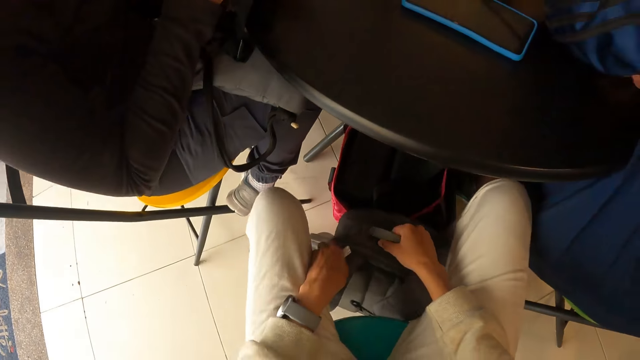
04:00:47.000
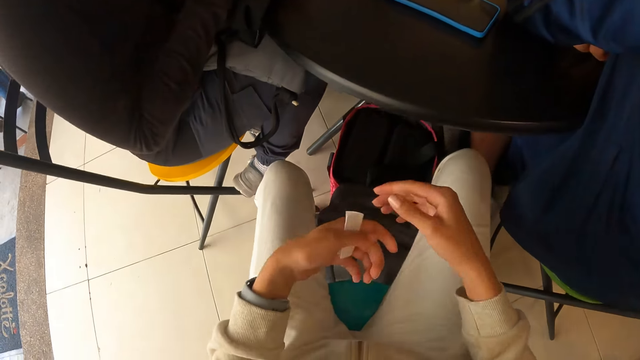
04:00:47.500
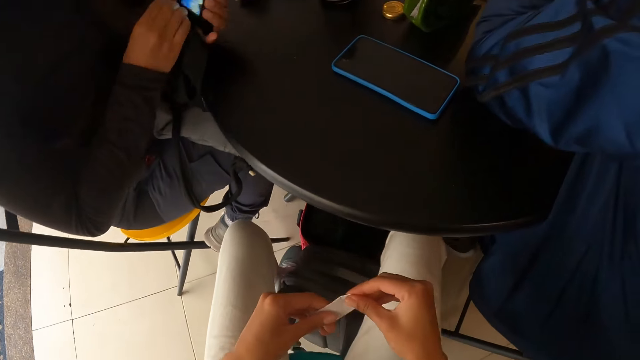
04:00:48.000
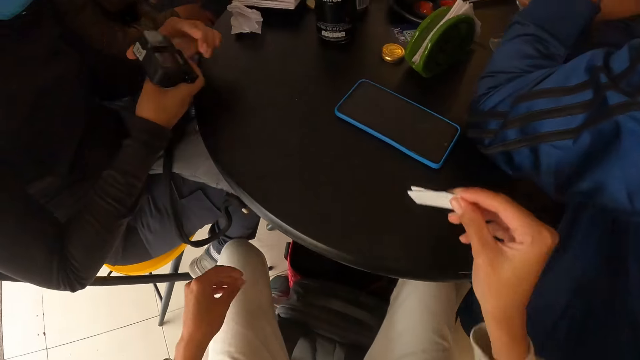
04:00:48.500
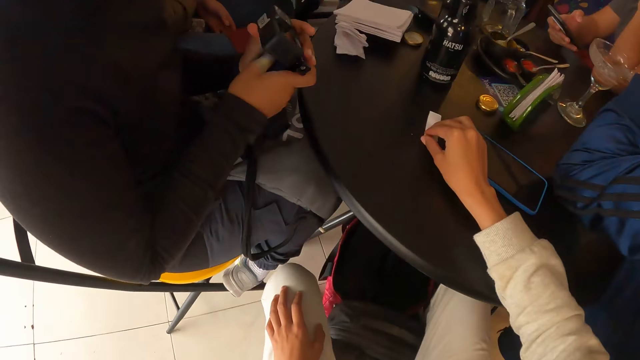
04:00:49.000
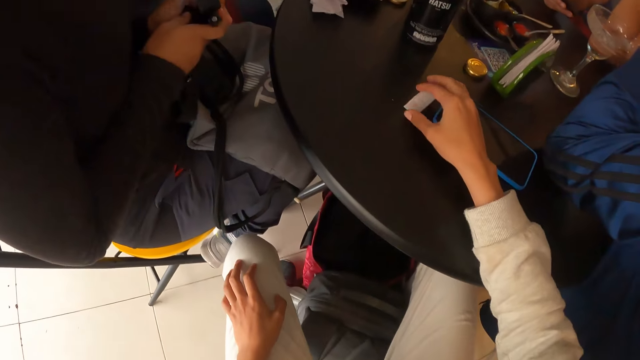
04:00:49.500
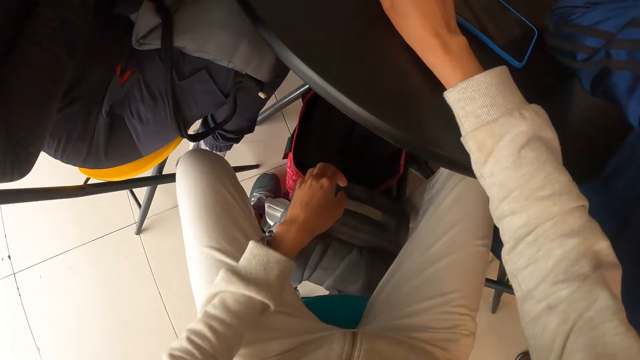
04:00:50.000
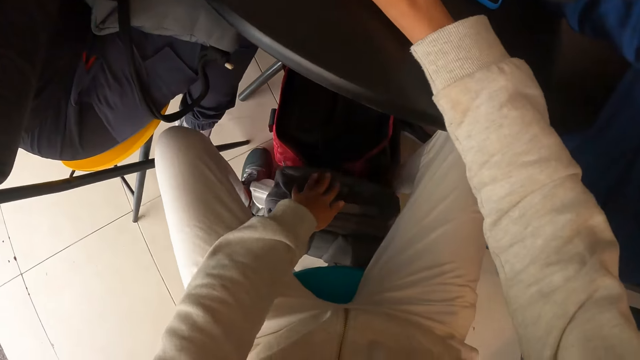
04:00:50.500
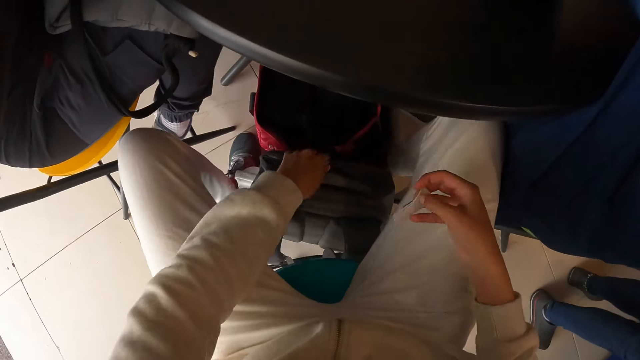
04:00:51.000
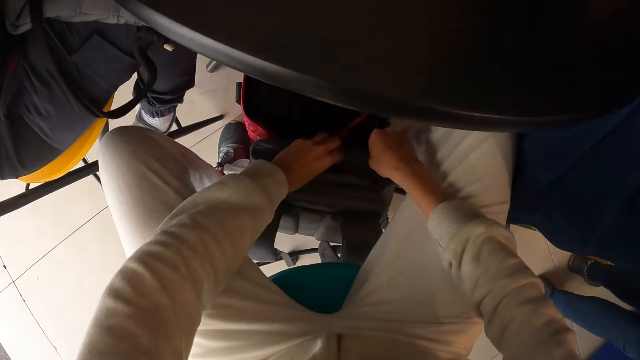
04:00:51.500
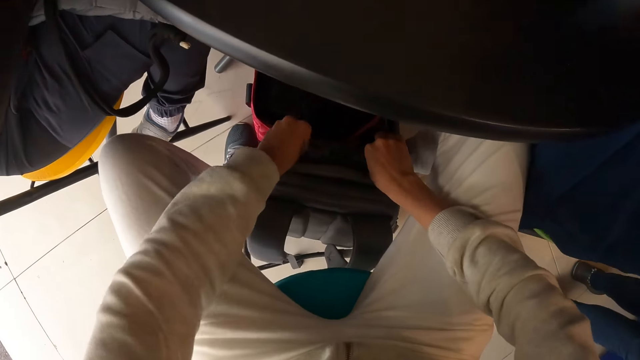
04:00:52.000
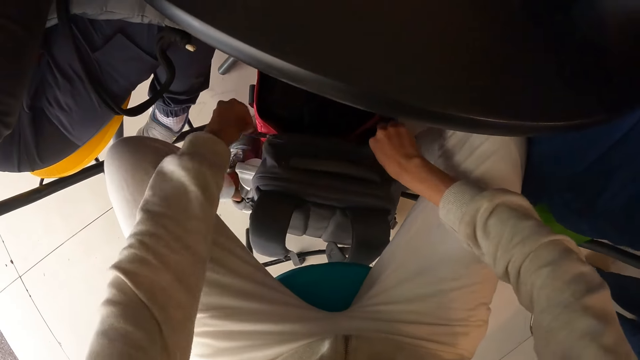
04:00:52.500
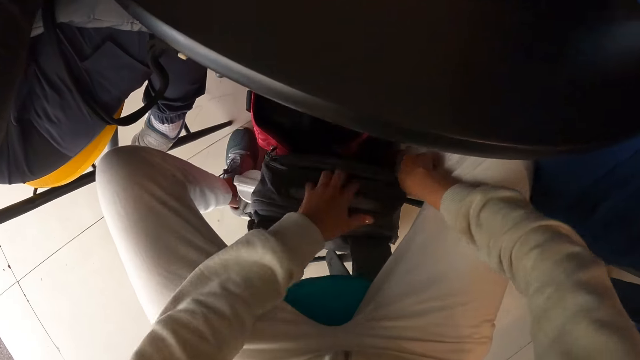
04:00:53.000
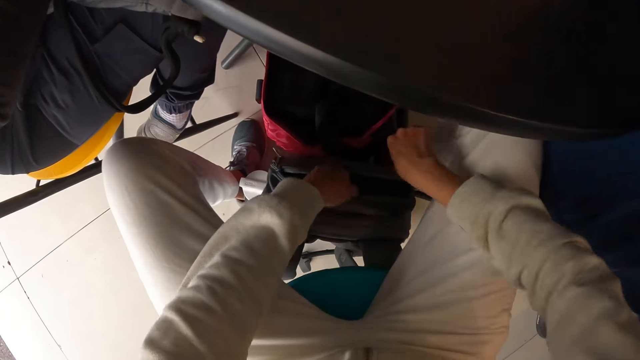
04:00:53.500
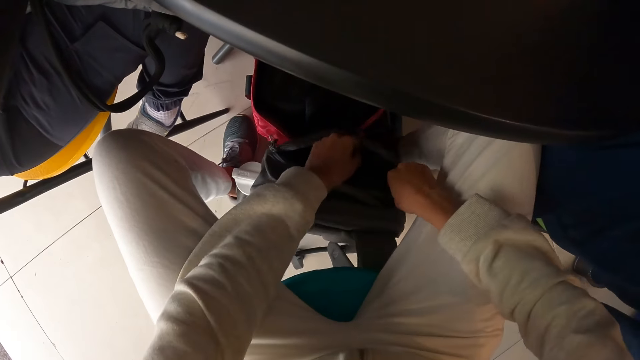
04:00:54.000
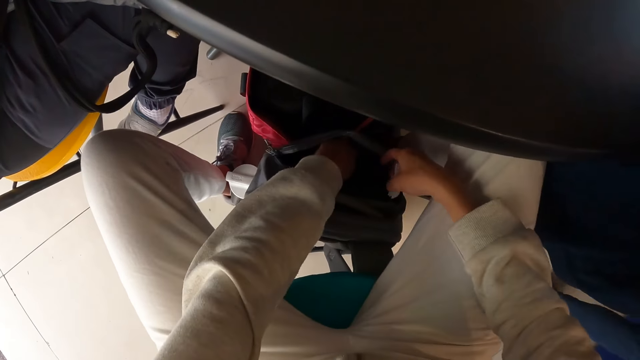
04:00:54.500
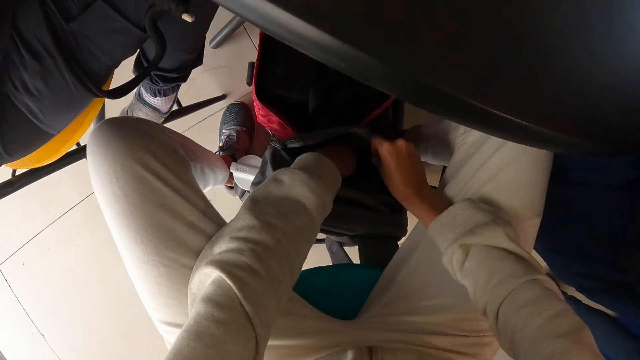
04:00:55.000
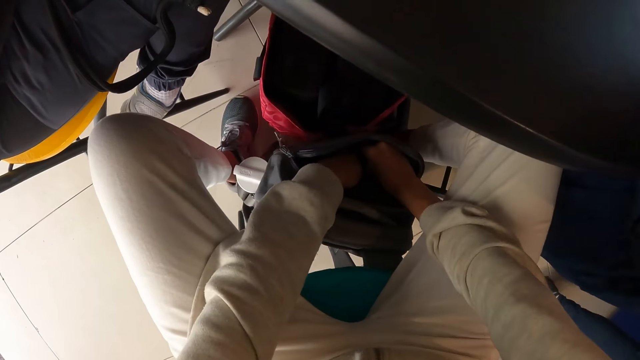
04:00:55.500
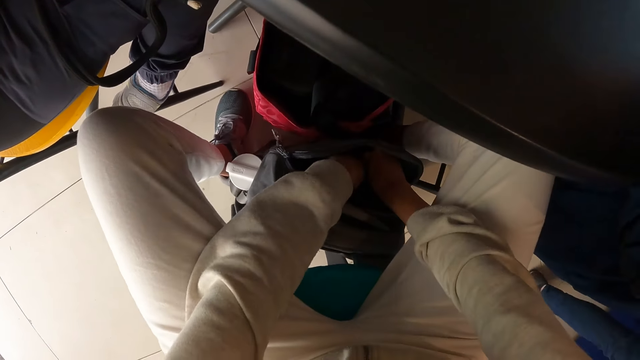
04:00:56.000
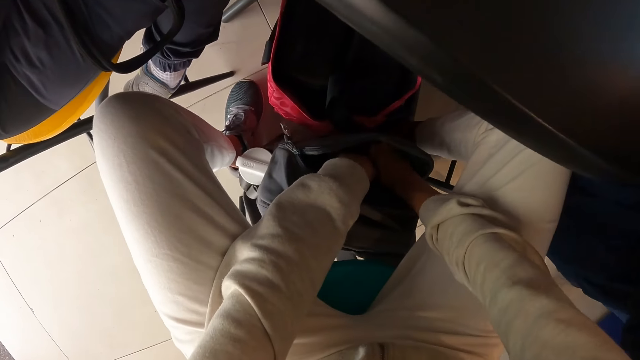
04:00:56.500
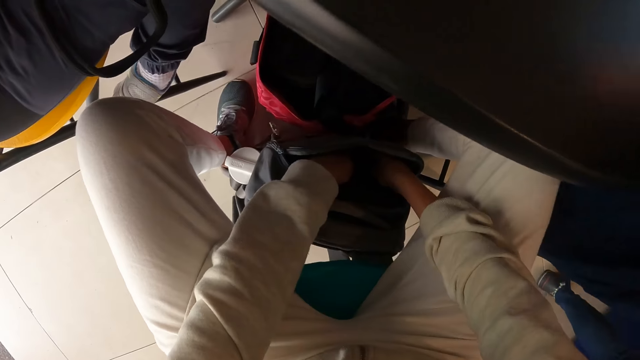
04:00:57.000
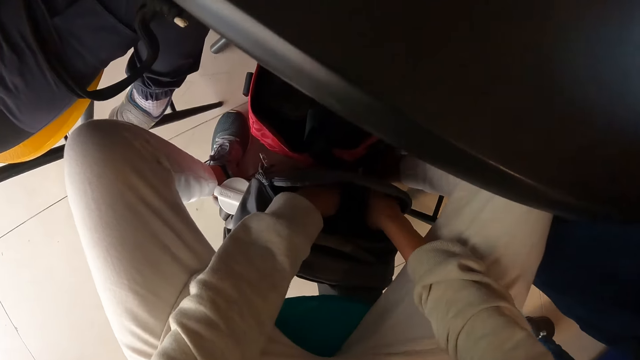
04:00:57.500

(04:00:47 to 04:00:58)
The camera wearer picks up the receipt in her left hand with her right hand. She drops the receipt in her right hand on the table. She adjusts the bag on the ground with her left hand. She unzips the bag with both hands. She closes the bag. She puts the receipt in her right hand in the bag on the floor.

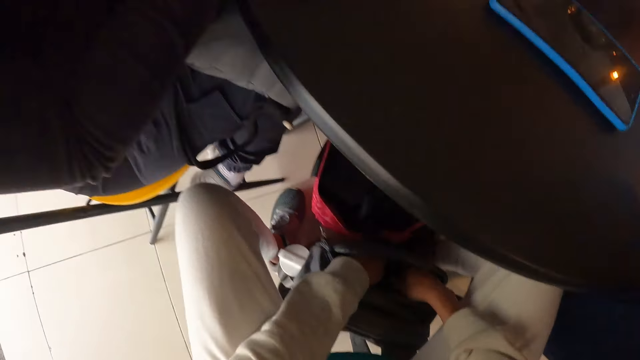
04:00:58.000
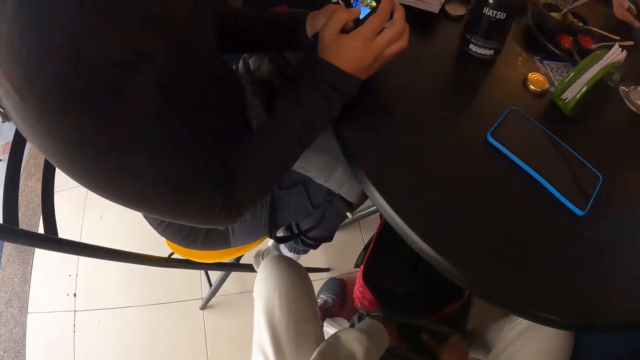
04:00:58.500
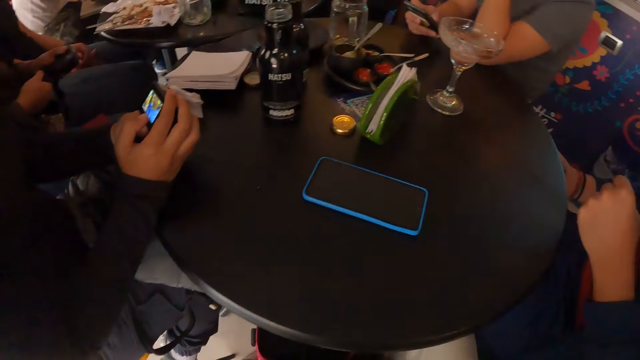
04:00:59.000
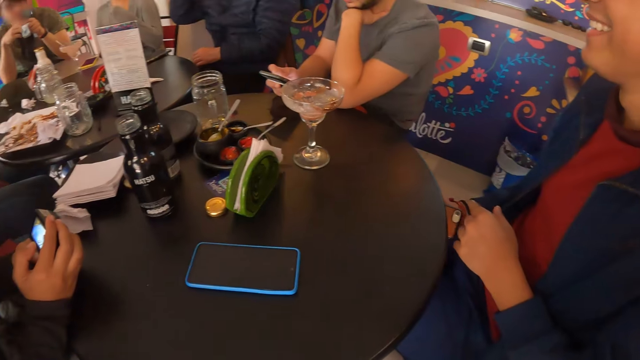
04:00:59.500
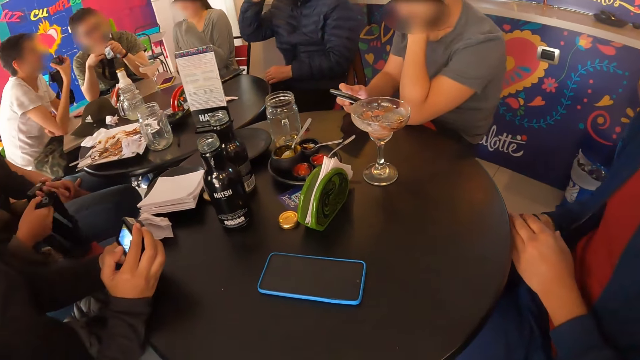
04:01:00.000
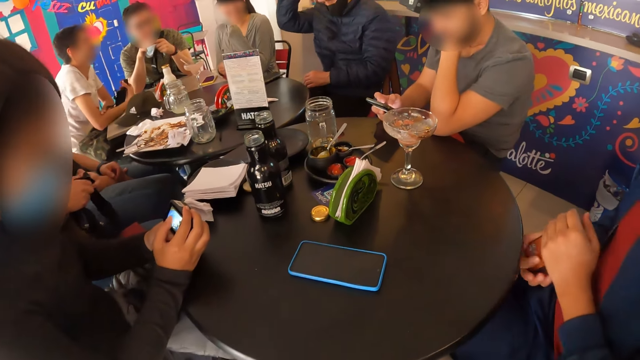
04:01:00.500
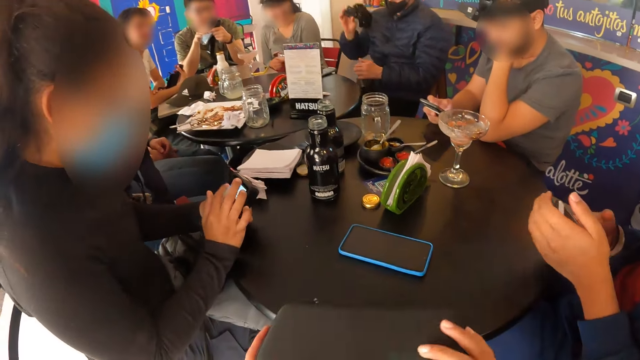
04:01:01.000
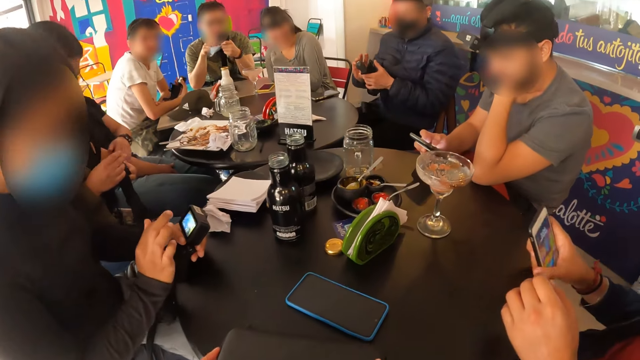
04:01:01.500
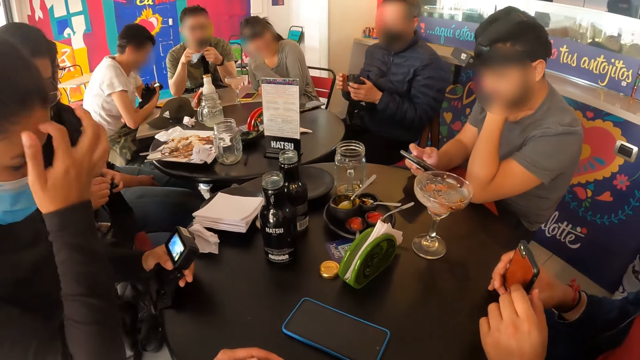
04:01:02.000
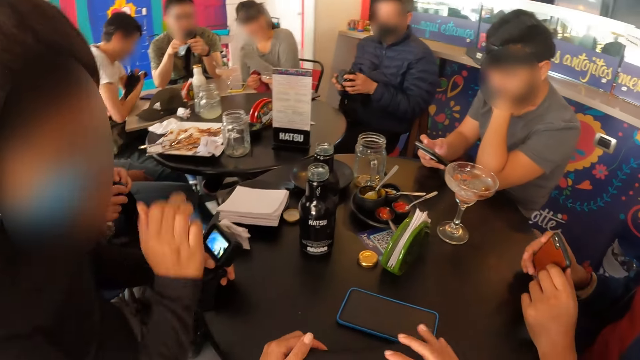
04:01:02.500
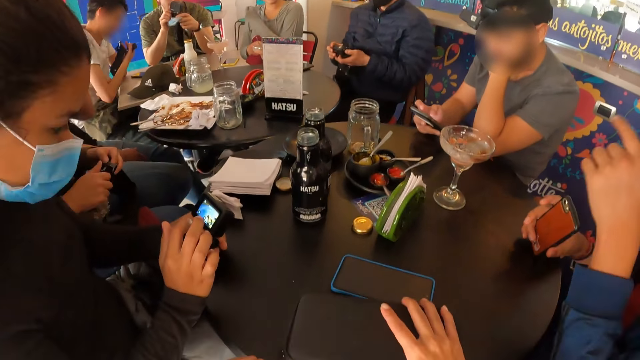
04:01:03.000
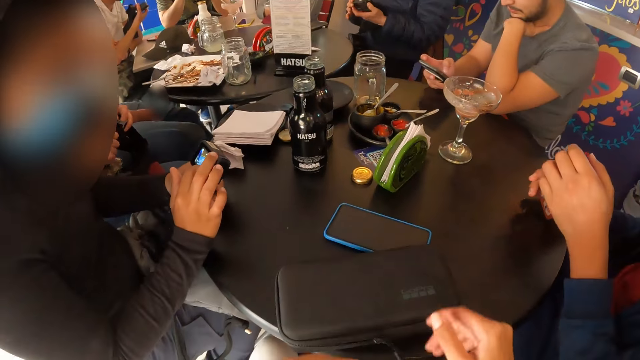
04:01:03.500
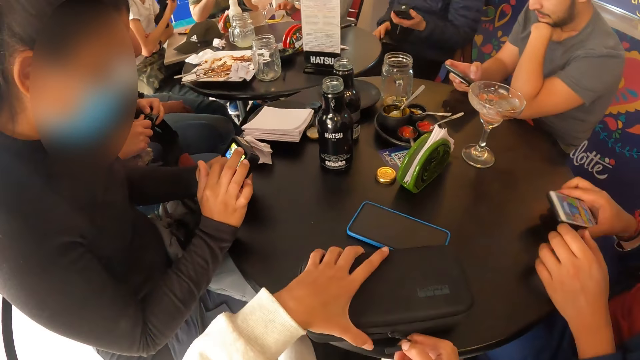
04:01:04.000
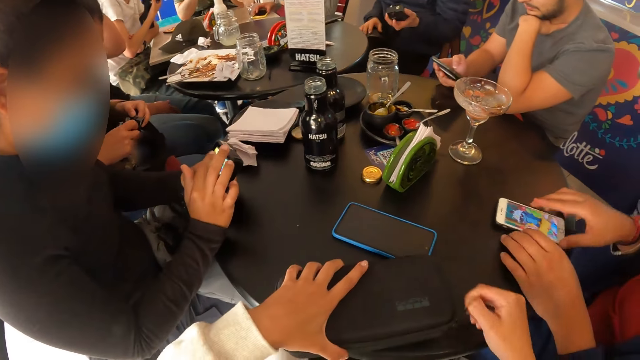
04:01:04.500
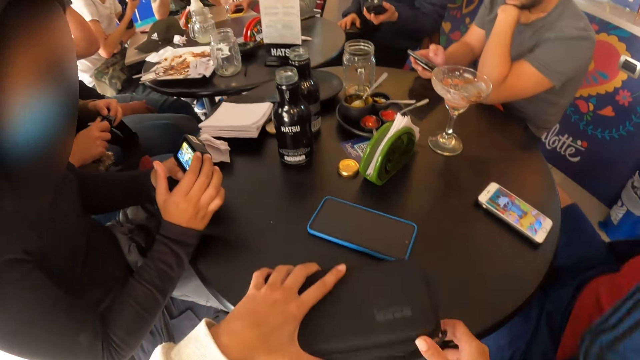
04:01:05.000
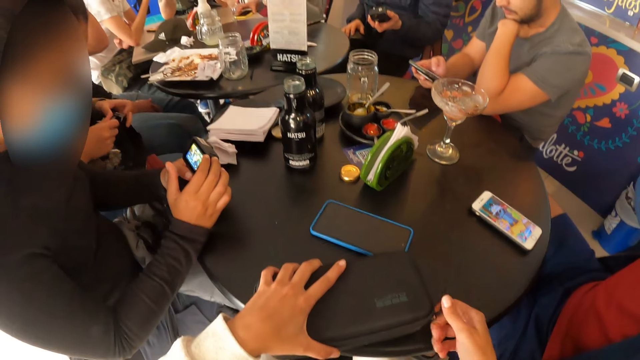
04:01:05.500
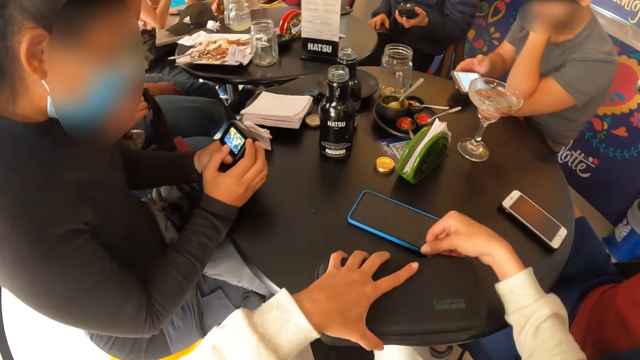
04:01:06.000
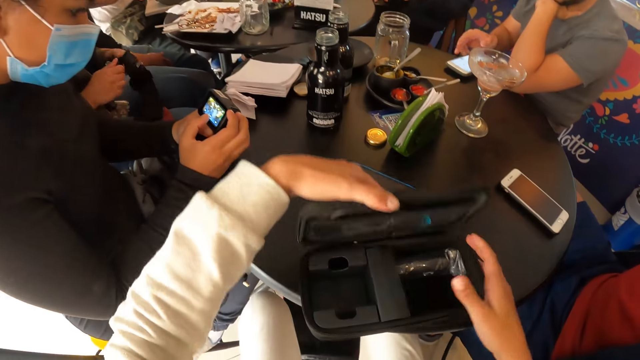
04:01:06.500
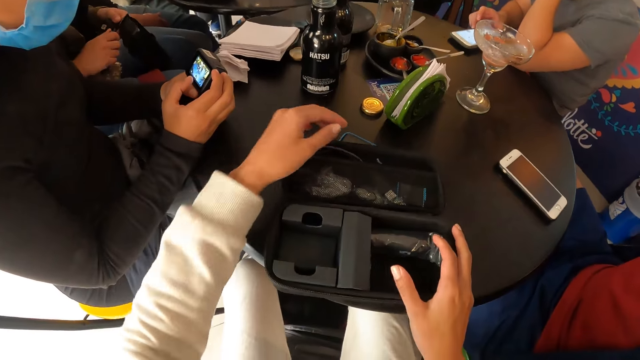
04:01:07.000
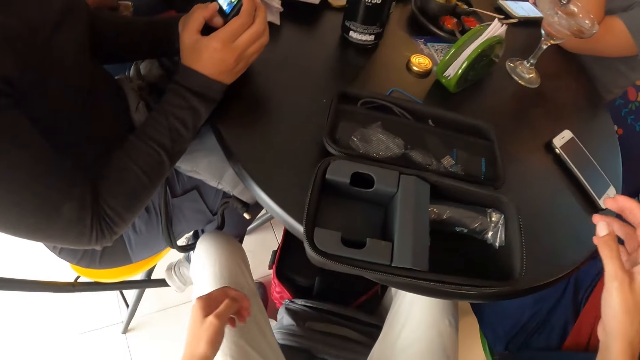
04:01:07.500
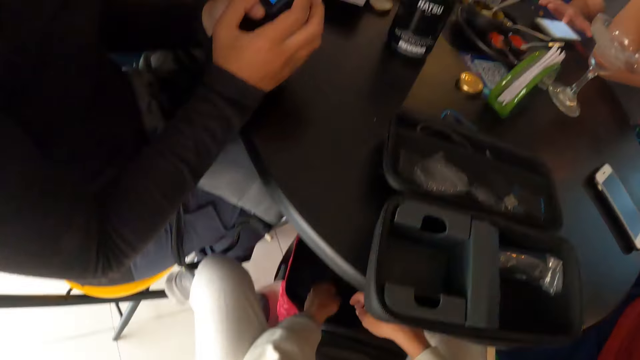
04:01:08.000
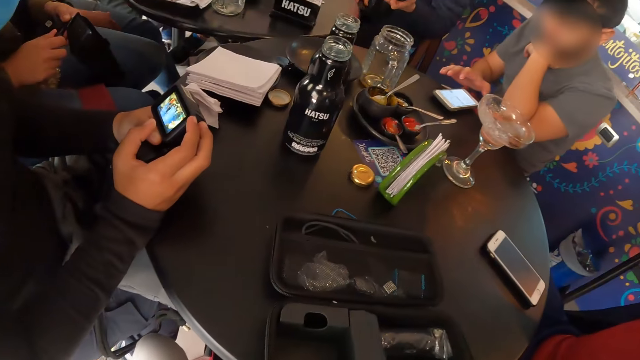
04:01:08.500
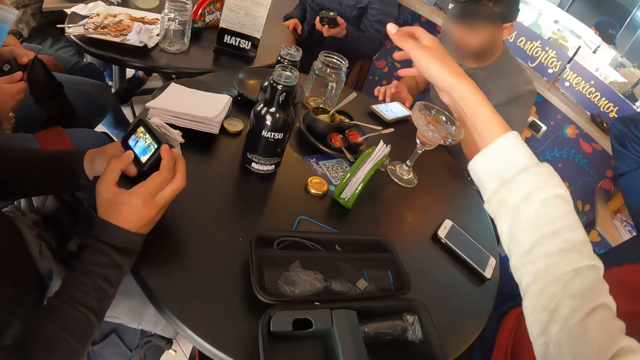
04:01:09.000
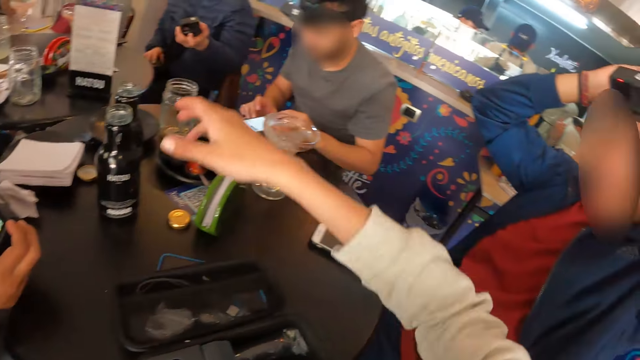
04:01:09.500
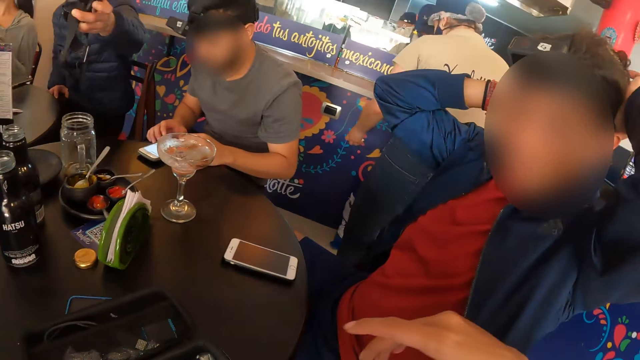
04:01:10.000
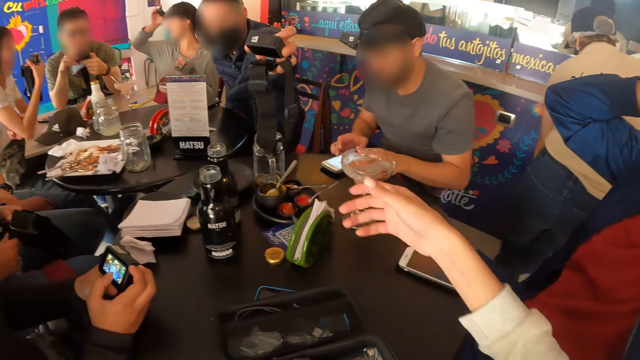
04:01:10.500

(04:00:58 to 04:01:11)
The camera wearer brings out a pouch from the bag with both hands. He looks around. A man removes his head camera with his right hand. Another man operates the phone with both hands. A woman operates the head camera in her left hand with her right hand. The other man holds the head camera in both hands. The camera wearer touches the bag. The other man drops the phone in his right hand on the table. The camera wearer unzips the pouch on the table with his right hand. He moves the hand. Another woman adjusts a head camera on her head with her right hand.
